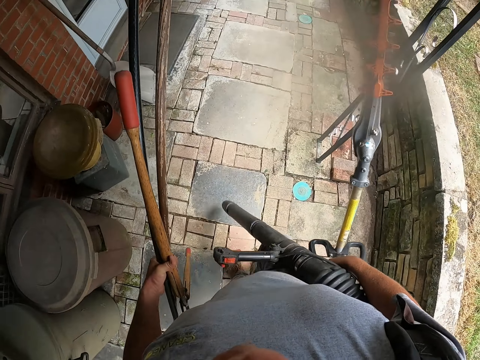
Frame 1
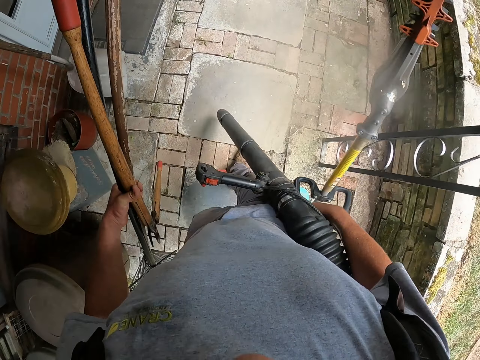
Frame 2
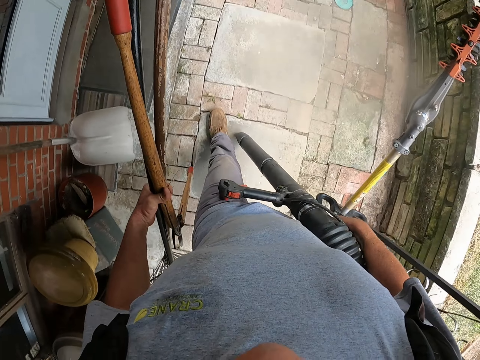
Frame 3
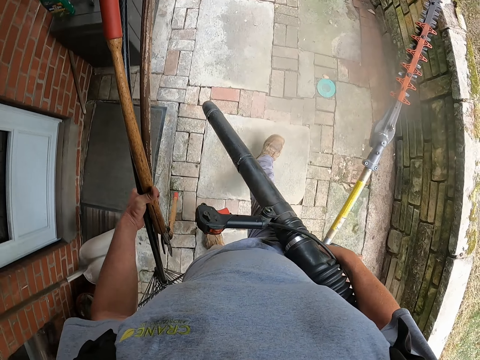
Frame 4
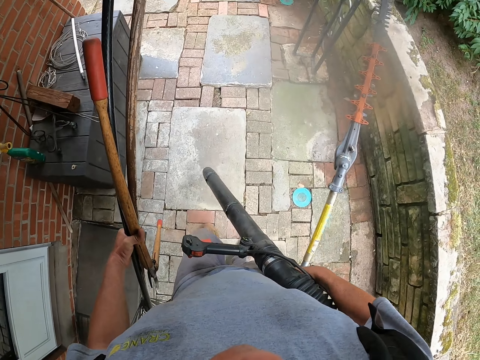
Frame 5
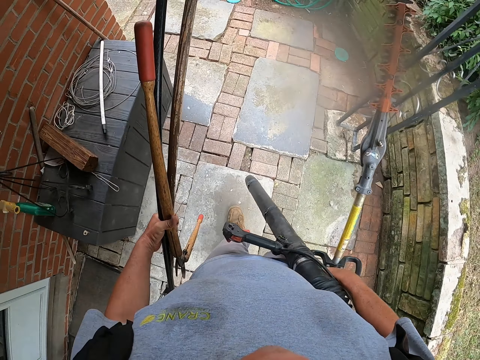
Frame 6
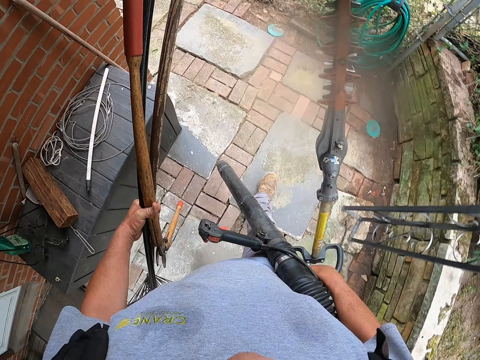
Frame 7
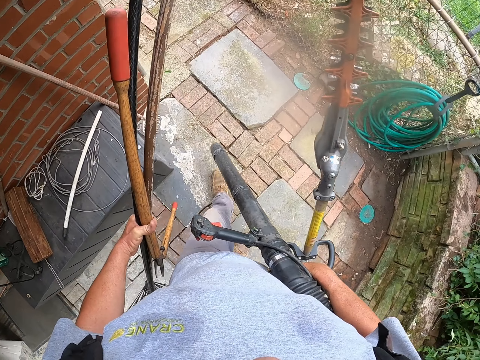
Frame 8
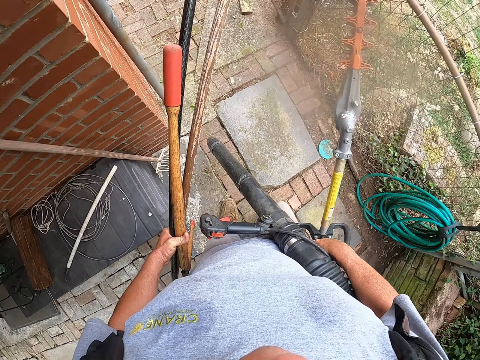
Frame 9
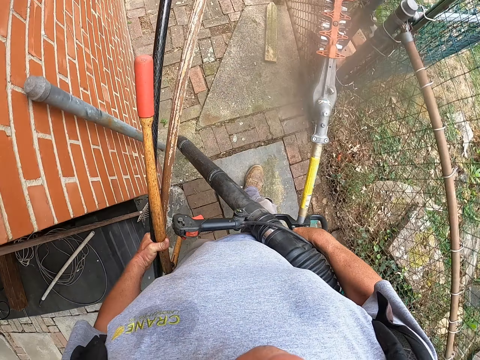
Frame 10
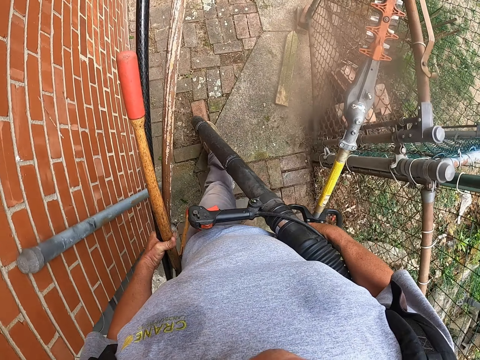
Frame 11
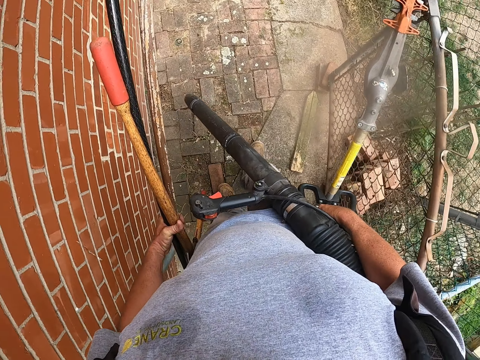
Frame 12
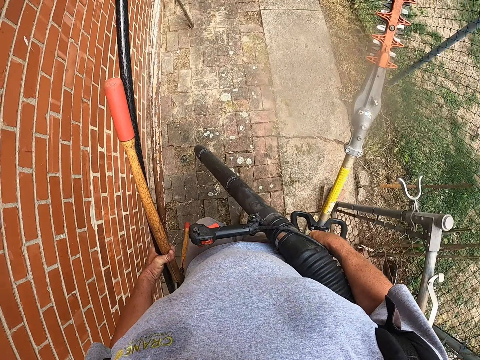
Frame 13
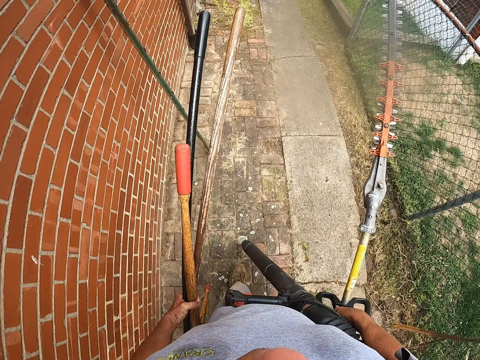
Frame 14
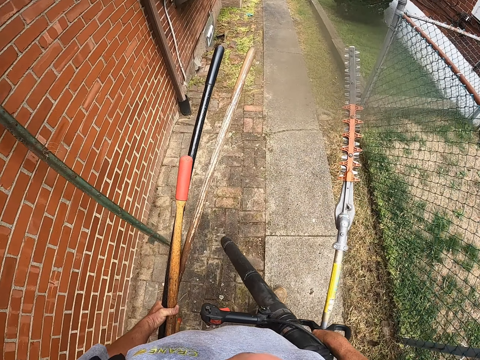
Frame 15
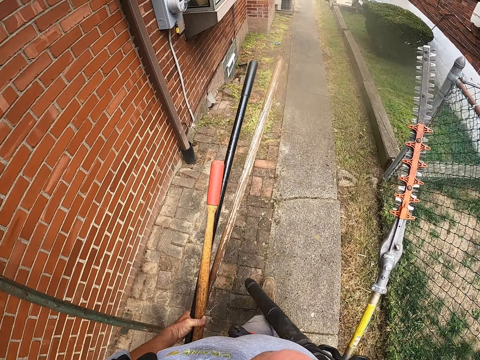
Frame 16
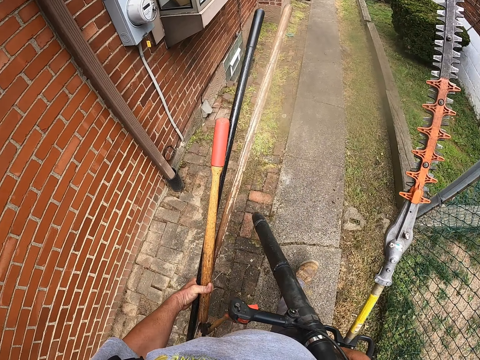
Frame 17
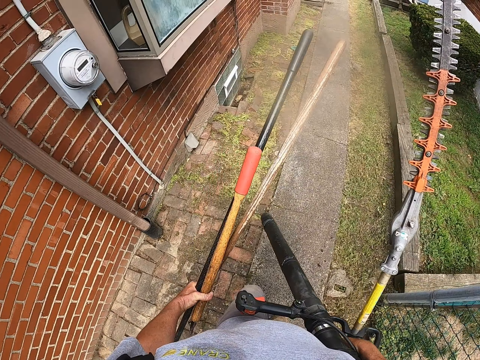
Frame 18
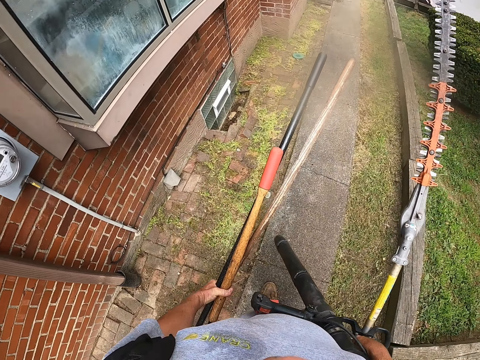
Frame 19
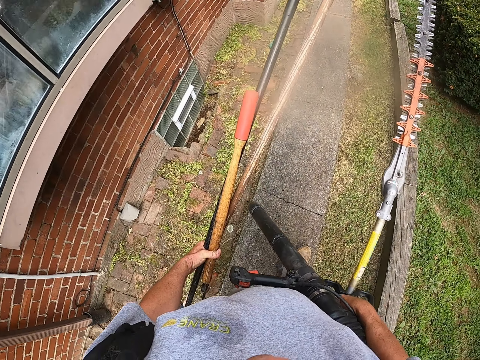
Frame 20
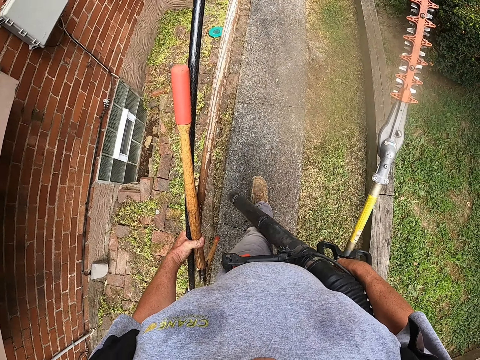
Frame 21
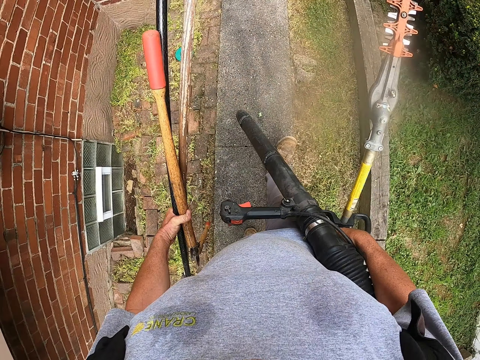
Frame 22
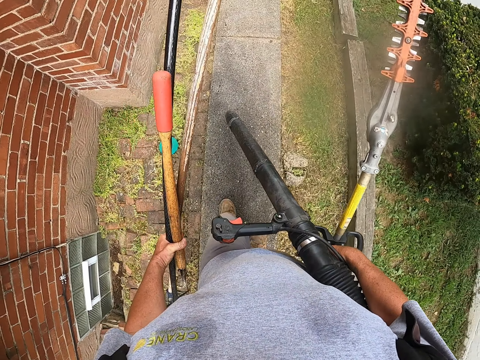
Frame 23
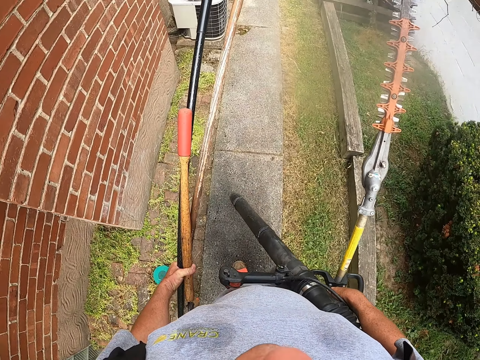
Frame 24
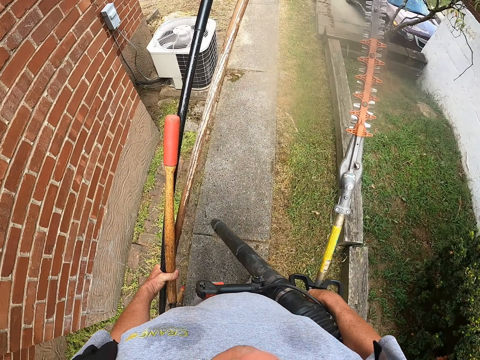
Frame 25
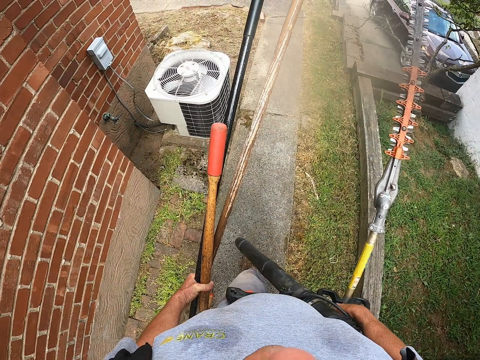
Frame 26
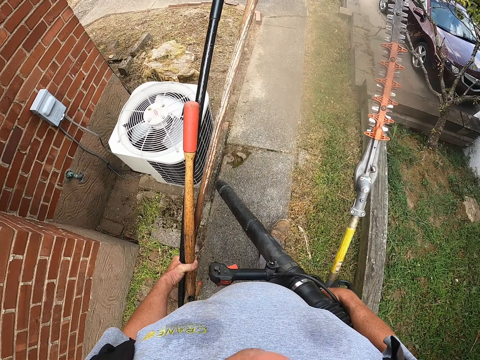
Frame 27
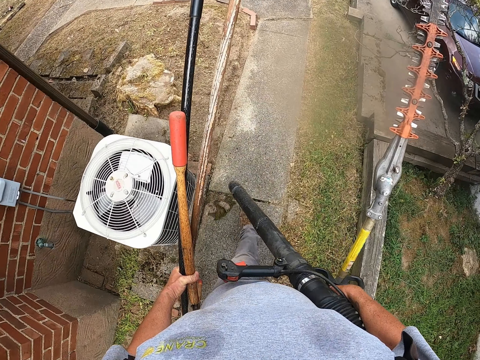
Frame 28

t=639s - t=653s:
The camera wearer walks.

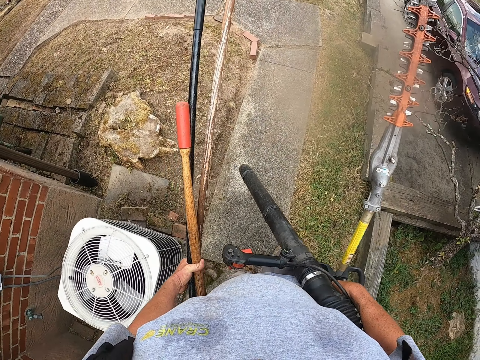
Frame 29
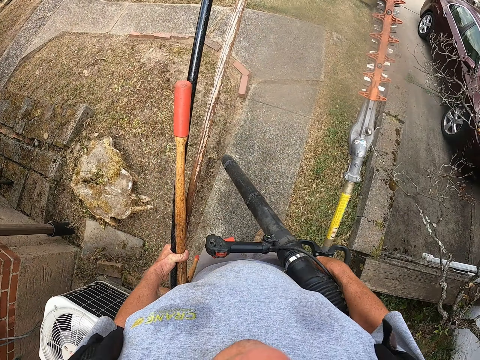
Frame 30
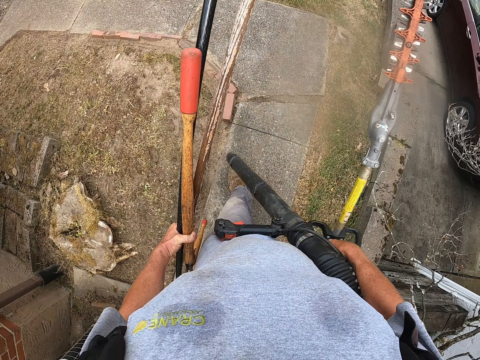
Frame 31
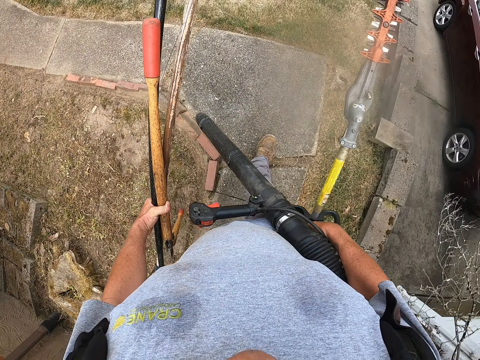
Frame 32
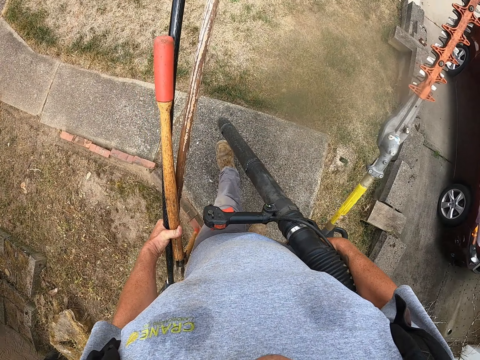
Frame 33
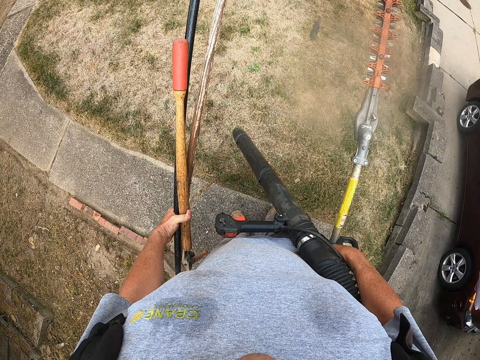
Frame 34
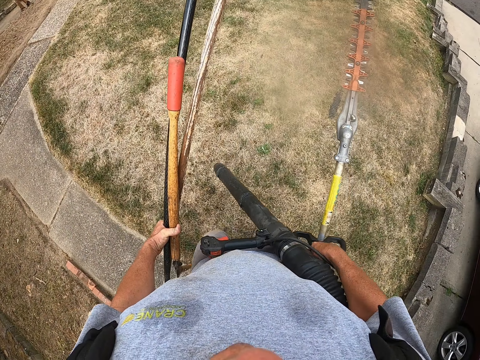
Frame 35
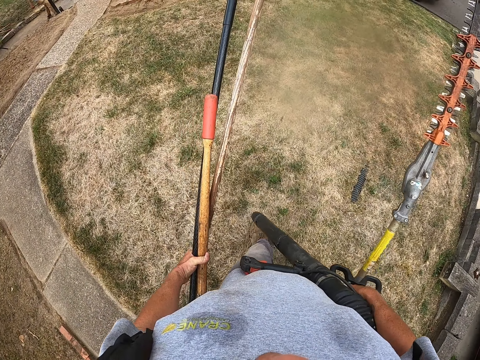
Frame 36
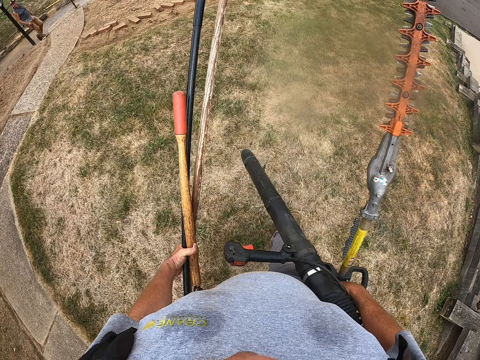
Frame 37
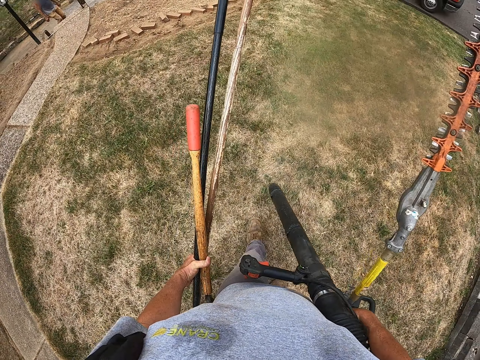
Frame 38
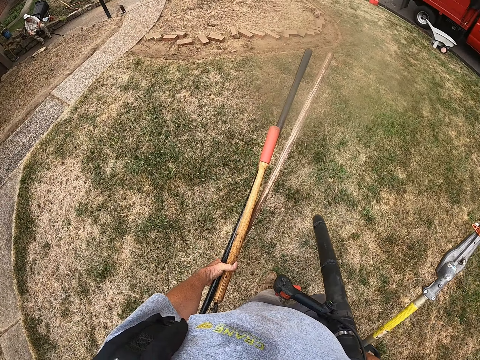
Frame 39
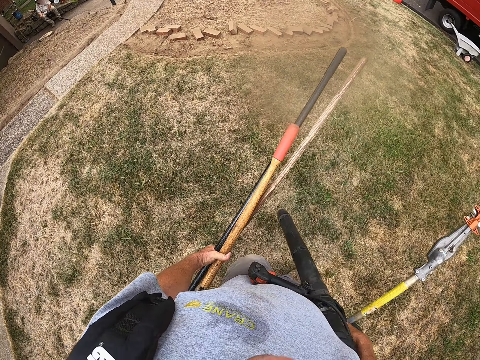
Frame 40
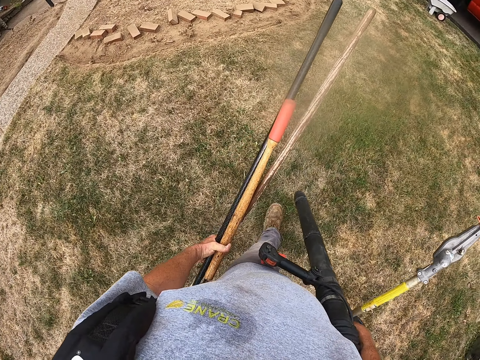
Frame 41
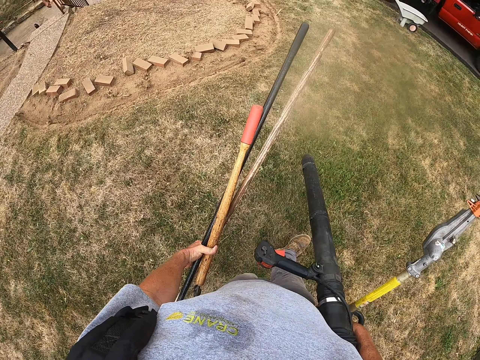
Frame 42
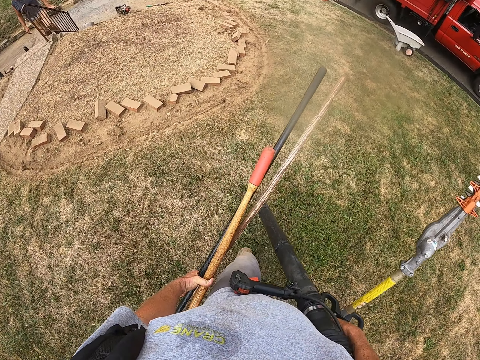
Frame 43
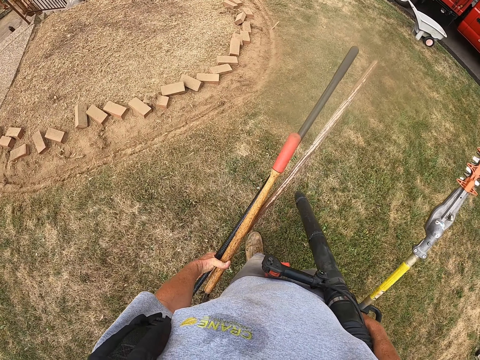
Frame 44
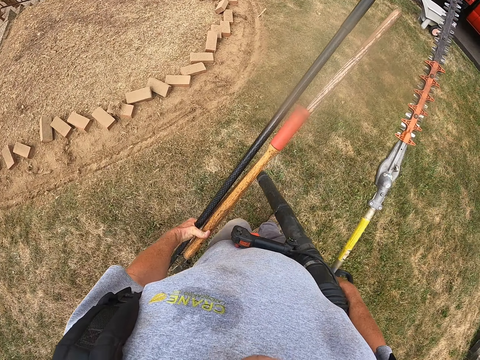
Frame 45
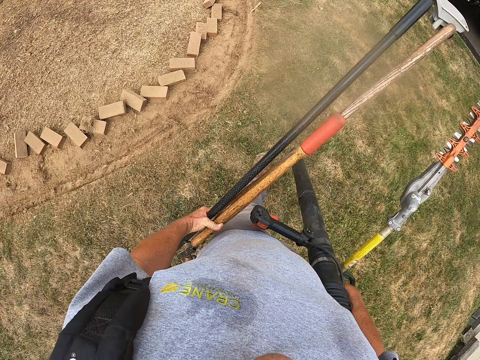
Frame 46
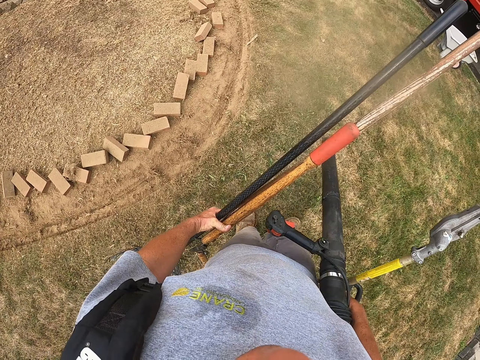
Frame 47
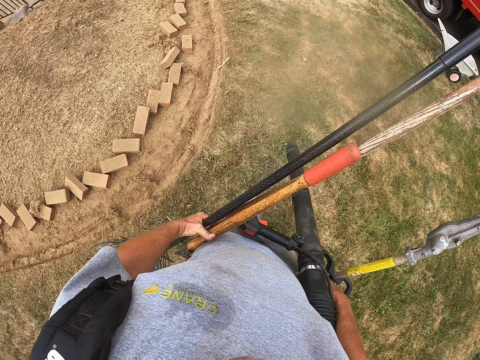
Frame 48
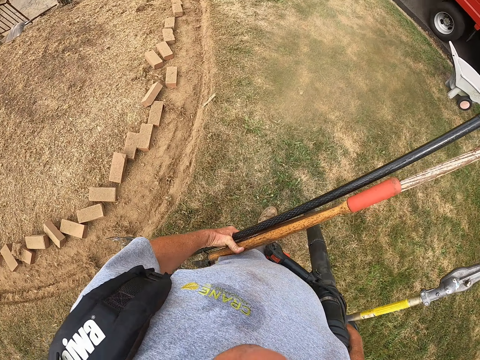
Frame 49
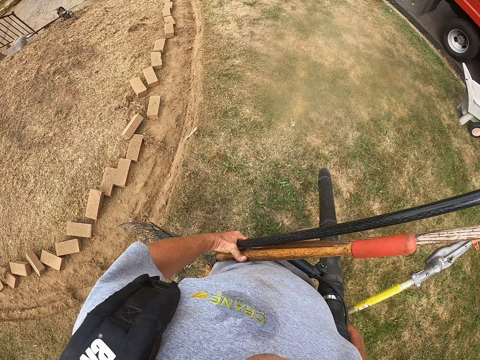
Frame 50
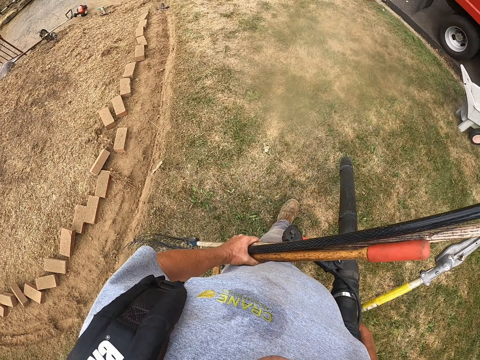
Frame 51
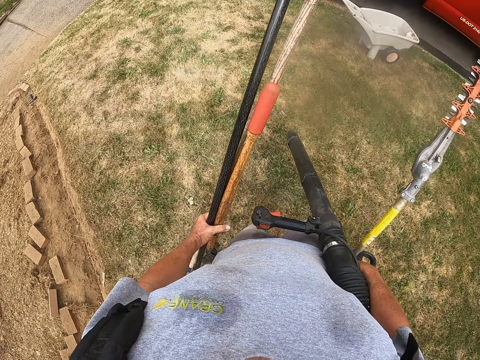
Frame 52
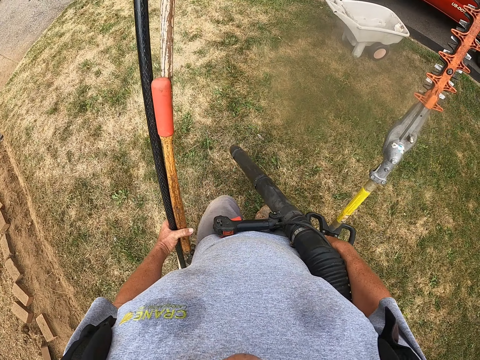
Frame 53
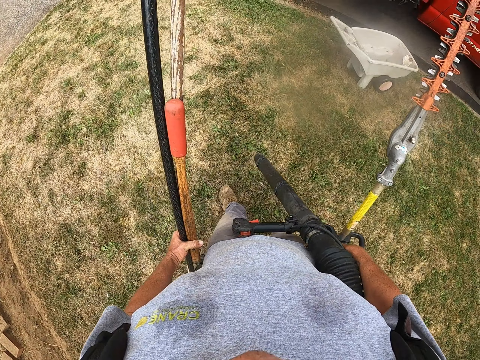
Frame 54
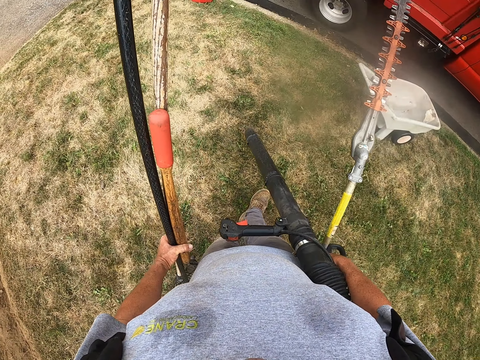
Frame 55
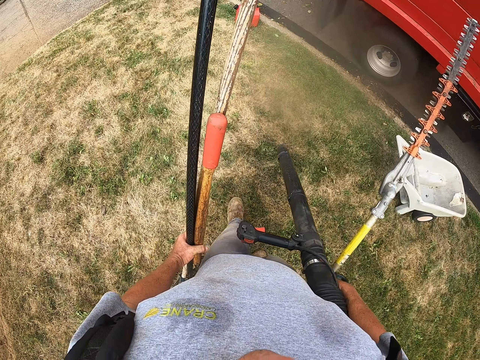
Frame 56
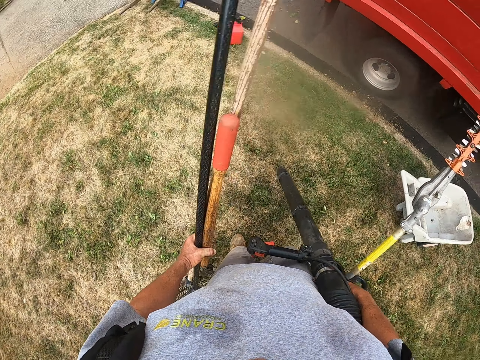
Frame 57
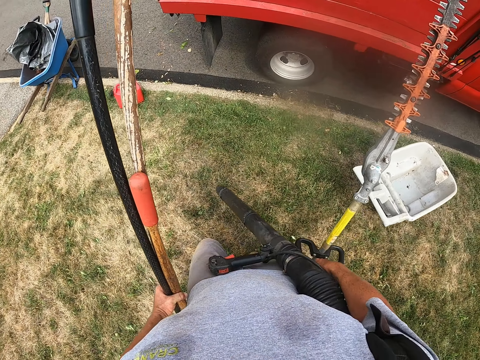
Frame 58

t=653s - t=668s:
The camera wearer walks.
